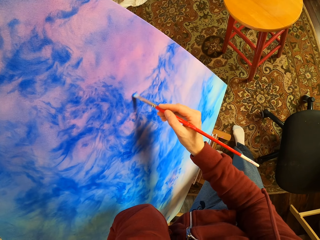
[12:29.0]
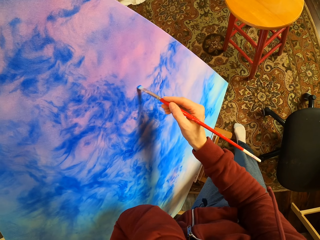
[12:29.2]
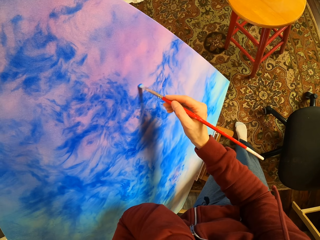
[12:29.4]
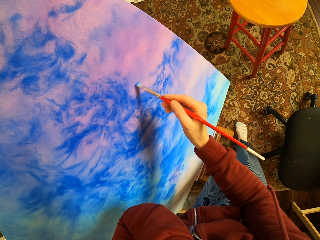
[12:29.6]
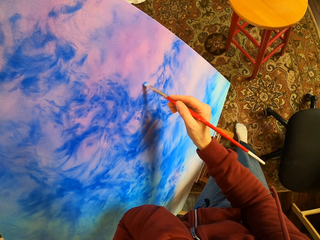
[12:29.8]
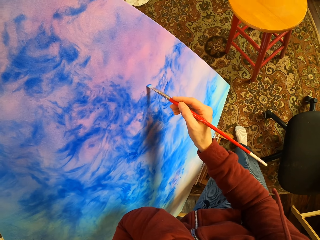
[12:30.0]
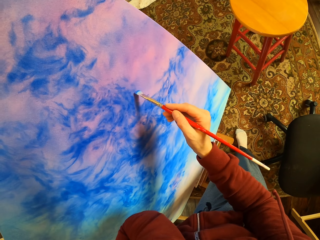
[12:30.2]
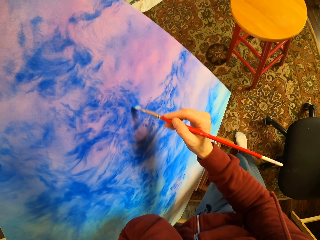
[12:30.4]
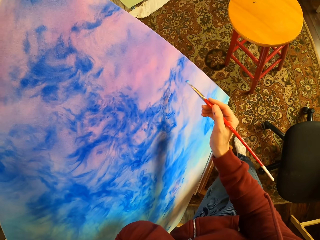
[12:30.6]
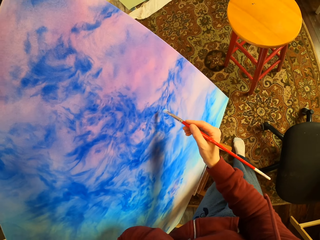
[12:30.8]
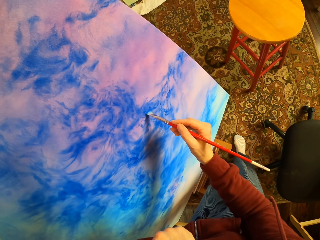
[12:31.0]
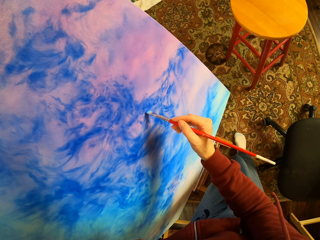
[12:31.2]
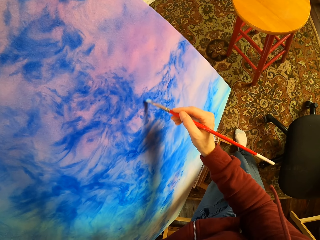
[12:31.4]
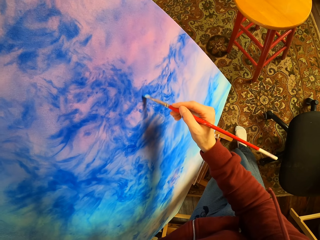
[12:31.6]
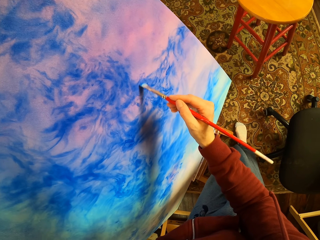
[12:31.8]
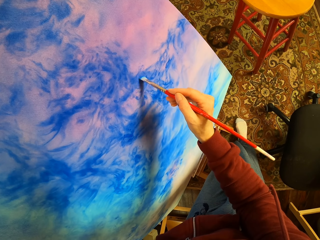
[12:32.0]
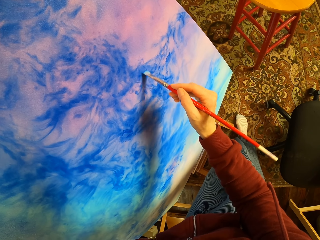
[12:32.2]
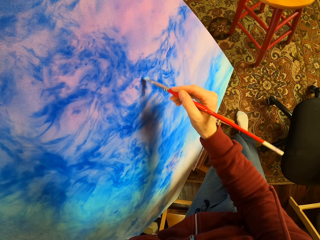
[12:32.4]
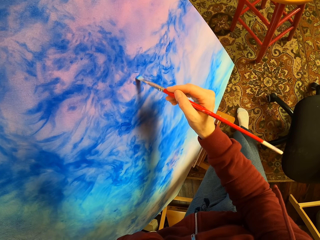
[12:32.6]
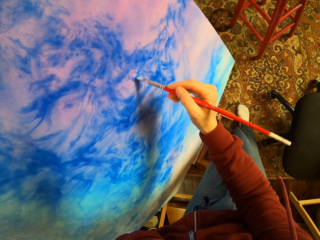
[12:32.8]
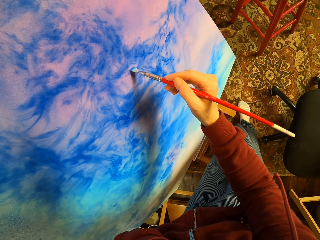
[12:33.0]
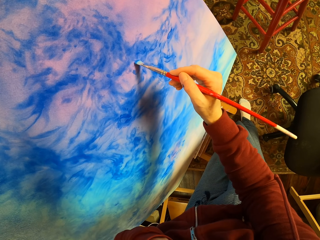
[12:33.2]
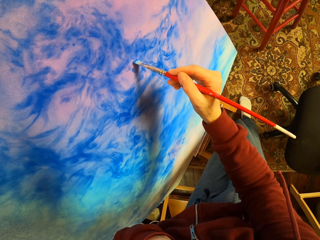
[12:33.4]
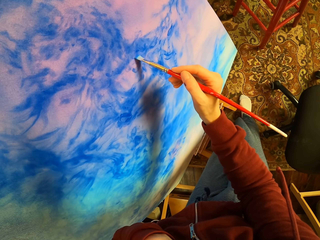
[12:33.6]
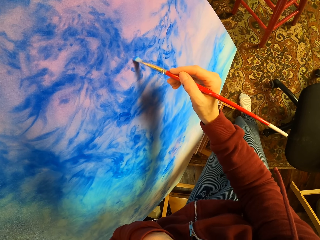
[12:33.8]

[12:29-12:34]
The camera wearer paints the art on the board.

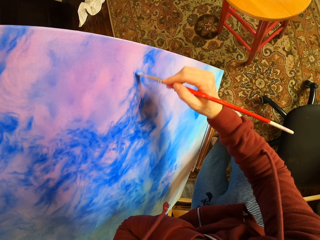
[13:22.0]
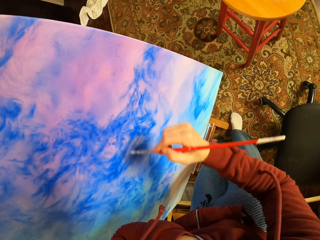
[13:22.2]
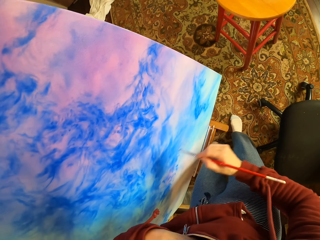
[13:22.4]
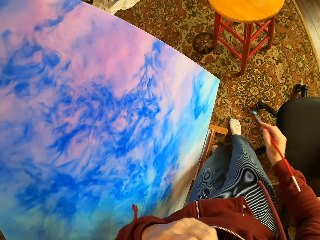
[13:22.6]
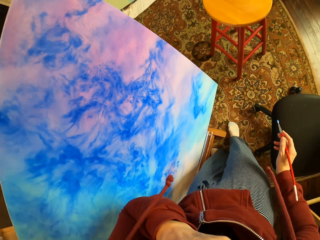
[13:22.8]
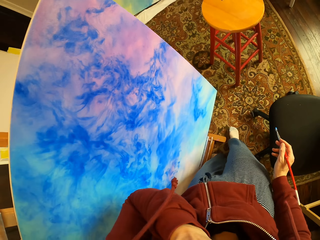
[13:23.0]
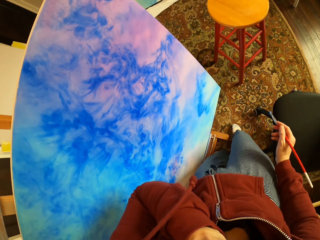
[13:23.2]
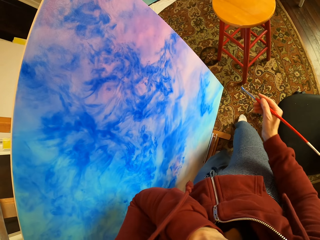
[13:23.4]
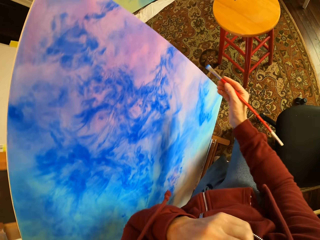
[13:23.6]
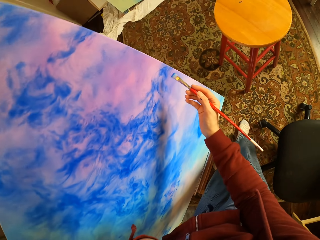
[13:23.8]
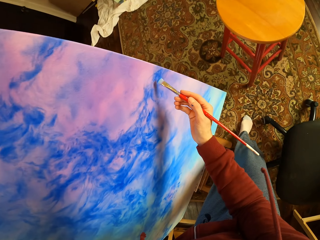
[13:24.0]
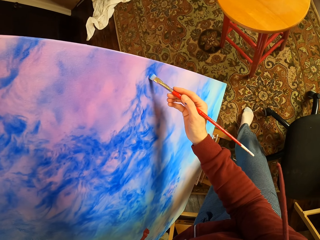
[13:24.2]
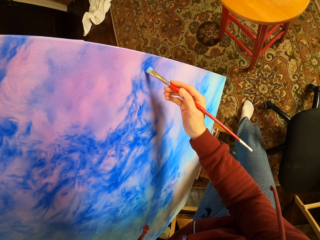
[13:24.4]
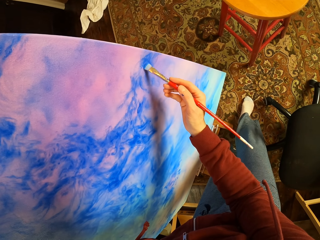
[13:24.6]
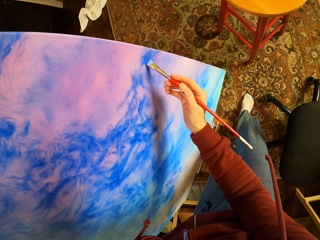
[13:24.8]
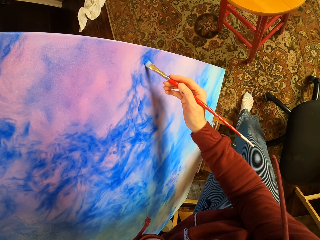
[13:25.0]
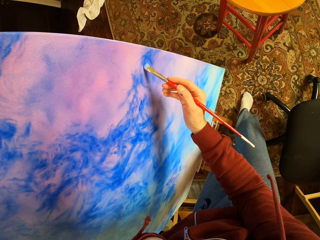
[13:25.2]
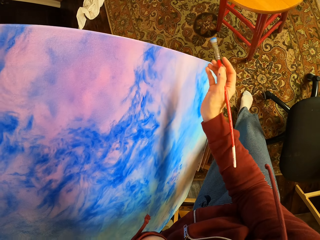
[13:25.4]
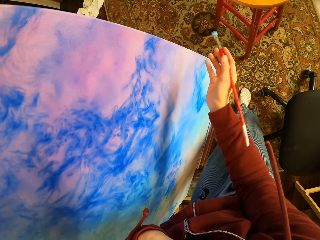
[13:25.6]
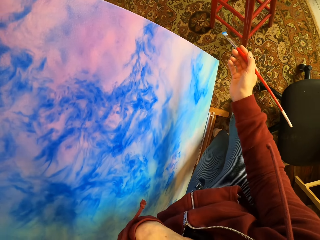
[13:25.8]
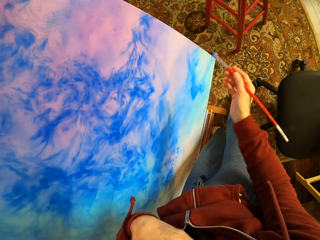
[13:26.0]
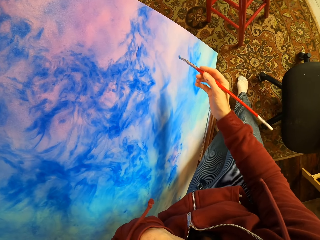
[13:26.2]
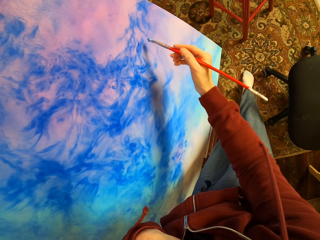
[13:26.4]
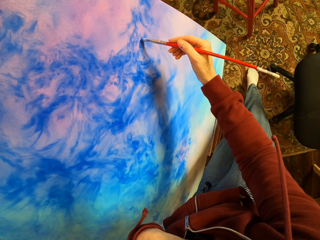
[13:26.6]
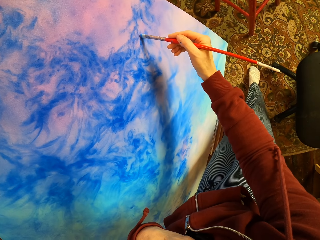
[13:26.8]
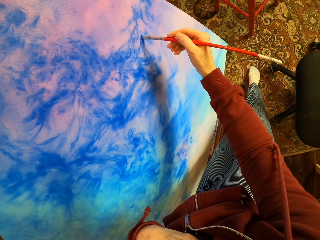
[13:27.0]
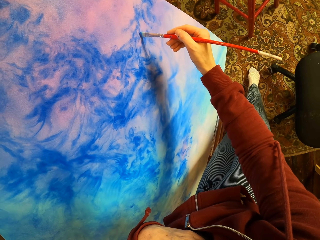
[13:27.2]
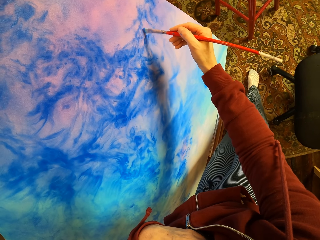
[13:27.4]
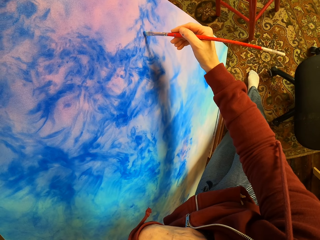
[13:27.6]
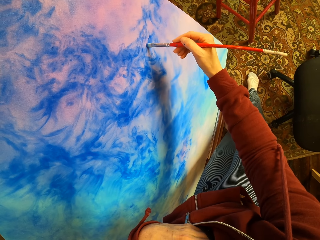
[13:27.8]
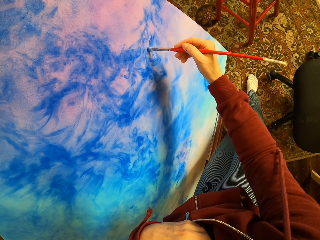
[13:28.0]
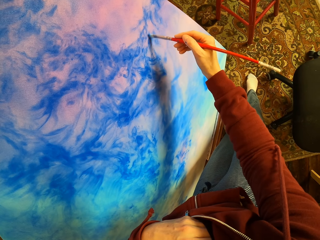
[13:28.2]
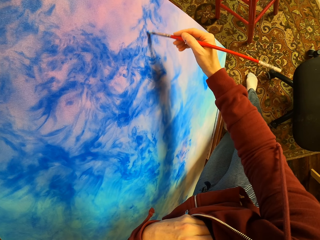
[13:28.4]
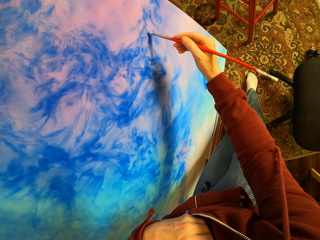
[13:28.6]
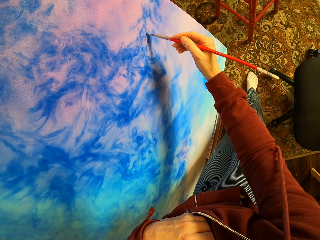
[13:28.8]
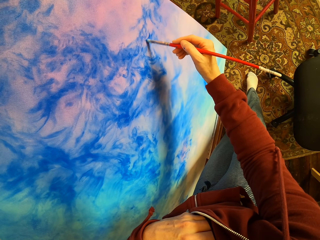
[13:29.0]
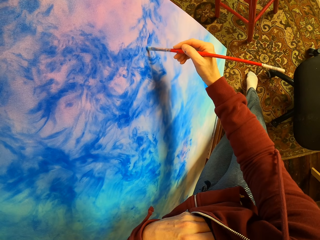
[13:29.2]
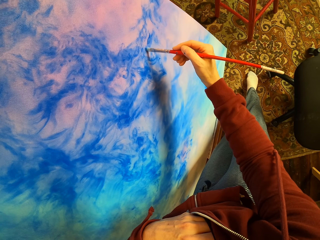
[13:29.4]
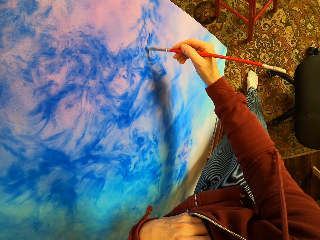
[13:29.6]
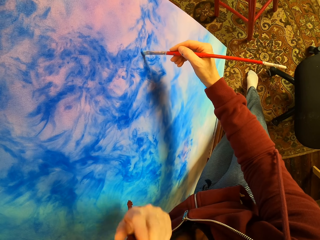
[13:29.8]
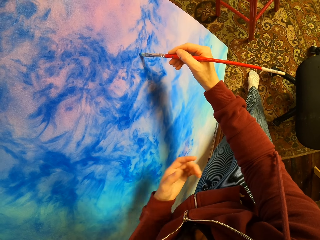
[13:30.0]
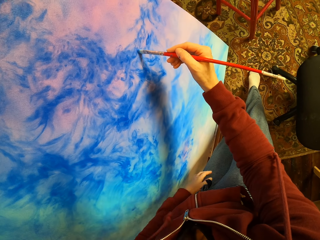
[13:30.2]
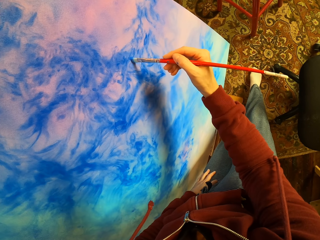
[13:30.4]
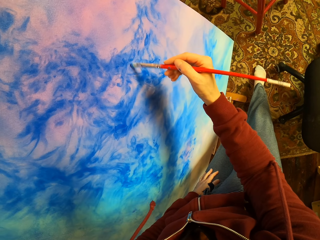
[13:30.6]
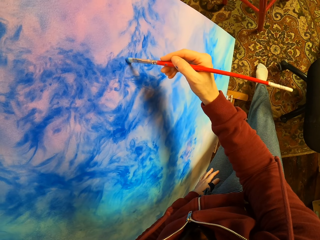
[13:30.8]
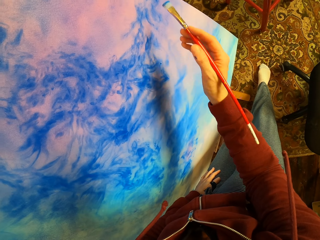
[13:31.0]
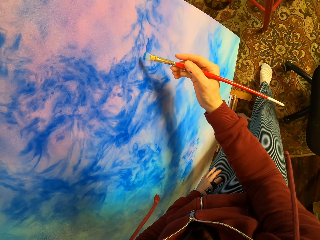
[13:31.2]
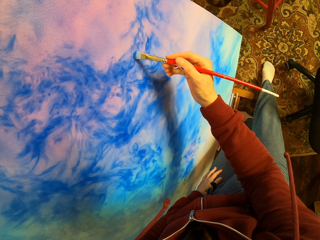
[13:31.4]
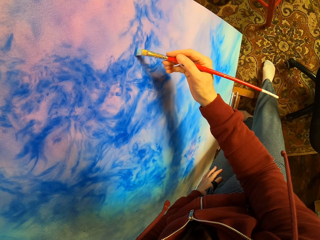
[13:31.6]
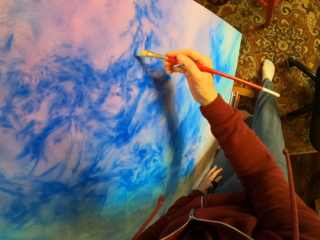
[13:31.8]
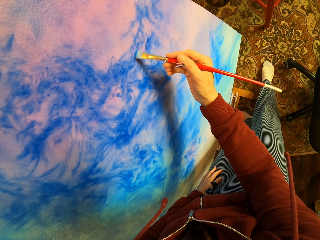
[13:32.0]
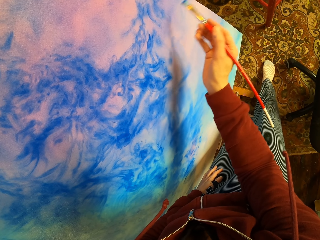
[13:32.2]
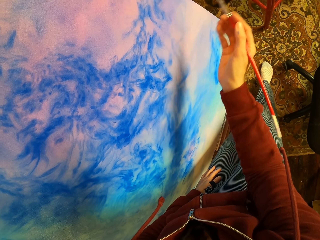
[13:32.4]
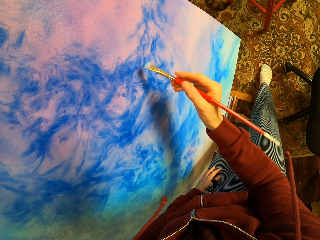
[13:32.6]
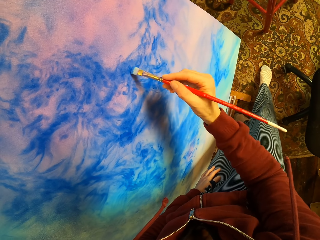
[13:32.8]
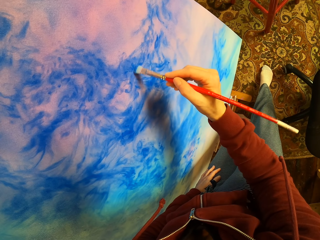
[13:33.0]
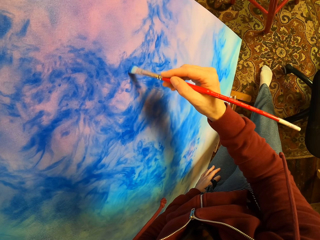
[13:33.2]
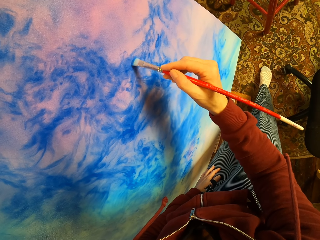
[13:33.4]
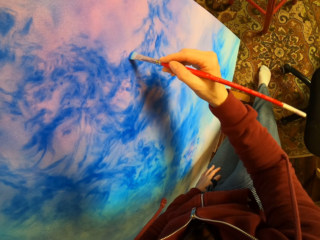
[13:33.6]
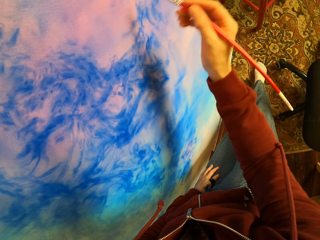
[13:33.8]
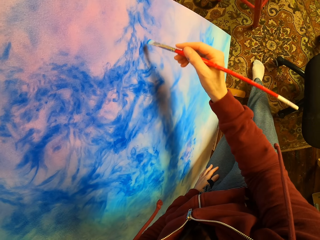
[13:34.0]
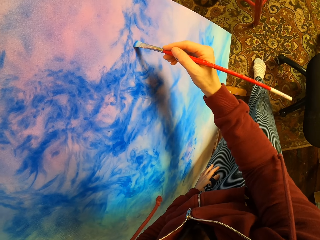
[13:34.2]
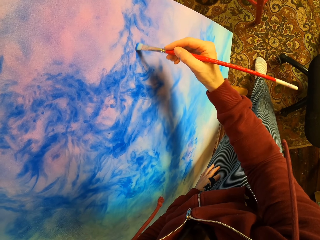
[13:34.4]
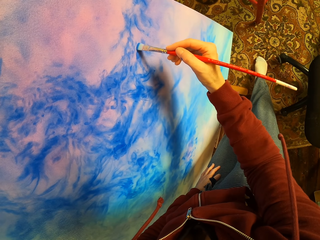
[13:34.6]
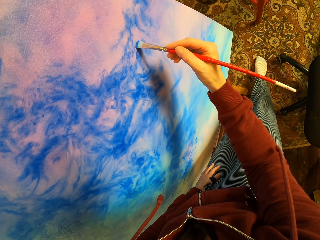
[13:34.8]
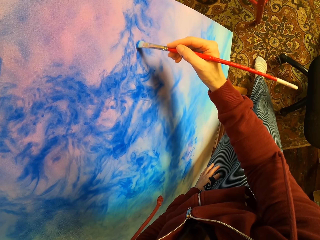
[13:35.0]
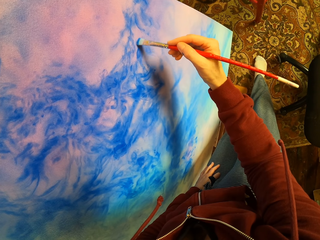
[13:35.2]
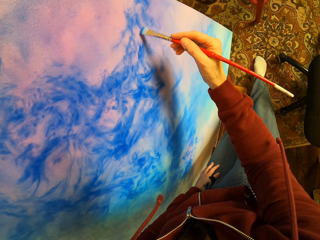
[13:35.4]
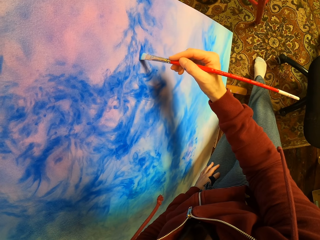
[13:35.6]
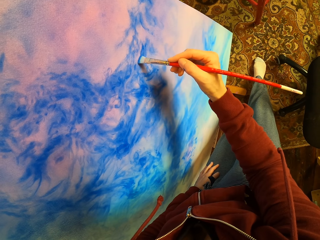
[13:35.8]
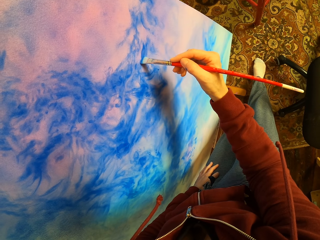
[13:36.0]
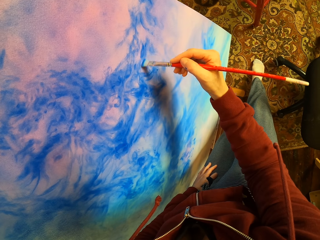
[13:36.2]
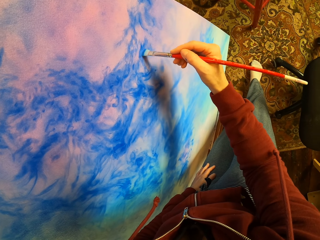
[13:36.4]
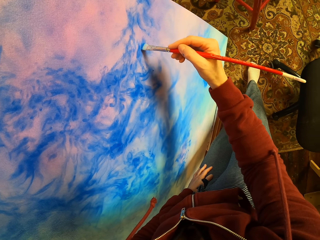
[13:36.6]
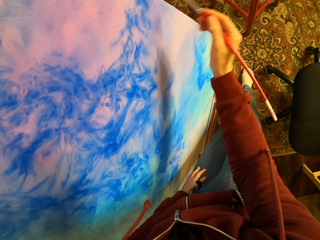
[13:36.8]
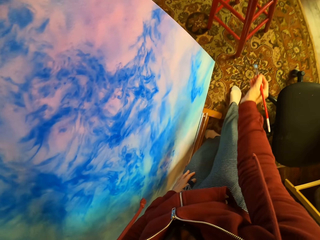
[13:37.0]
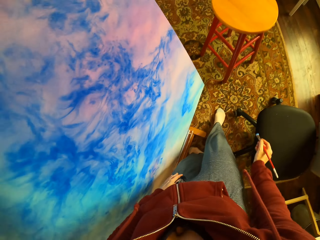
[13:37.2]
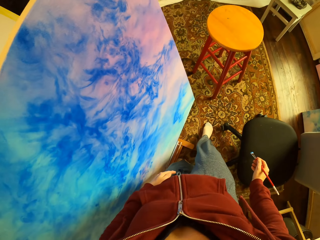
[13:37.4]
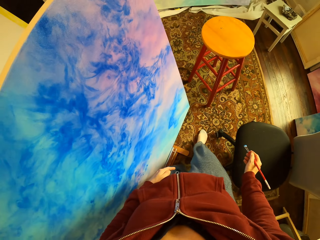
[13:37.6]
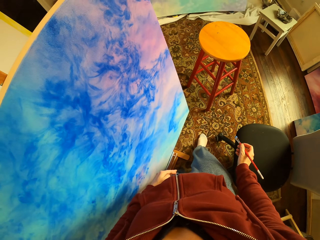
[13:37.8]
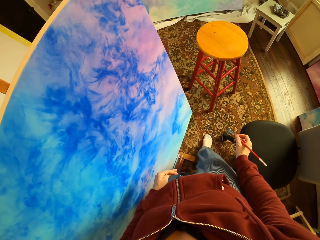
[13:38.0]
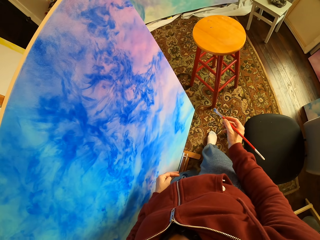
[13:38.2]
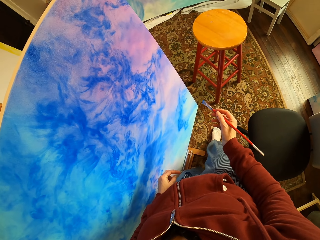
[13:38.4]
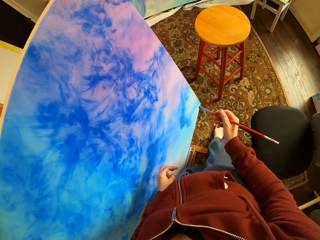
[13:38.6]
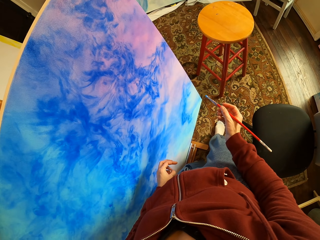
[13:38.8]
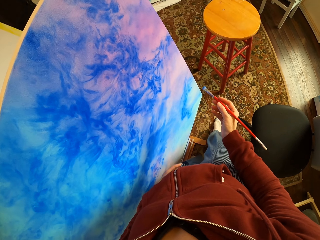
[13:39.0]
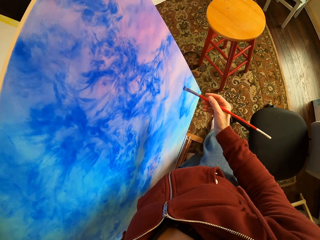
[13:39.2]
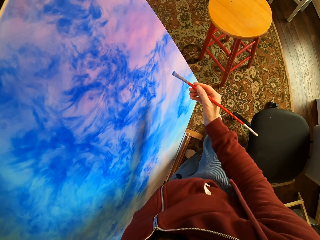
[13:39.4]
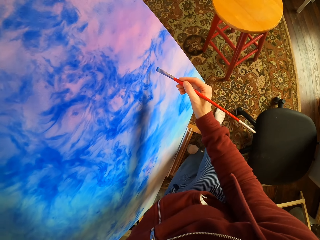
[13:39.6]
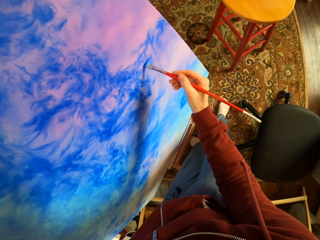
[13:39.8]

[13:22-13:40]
The camera wearer looks at the paint art. They paint the art on the board. They look around. They look at the paint art.
